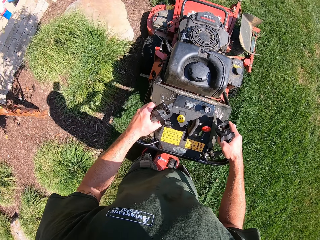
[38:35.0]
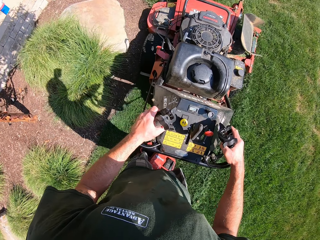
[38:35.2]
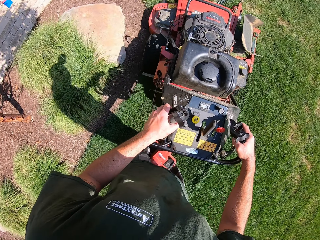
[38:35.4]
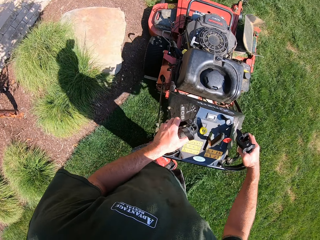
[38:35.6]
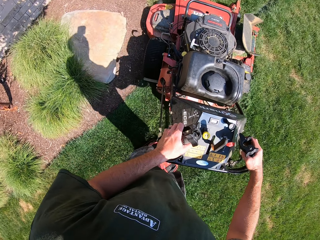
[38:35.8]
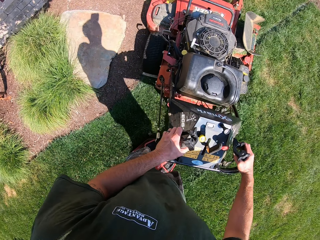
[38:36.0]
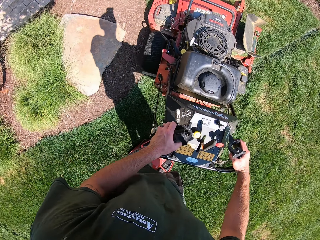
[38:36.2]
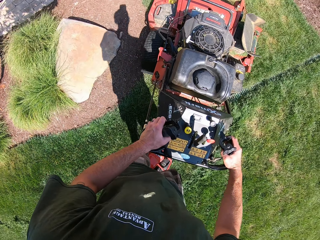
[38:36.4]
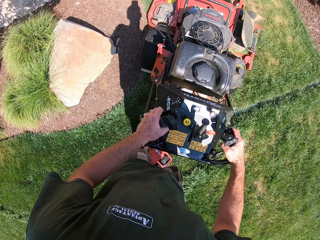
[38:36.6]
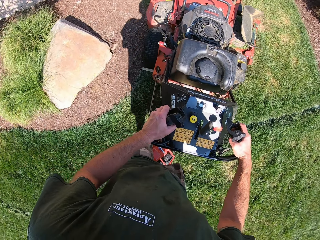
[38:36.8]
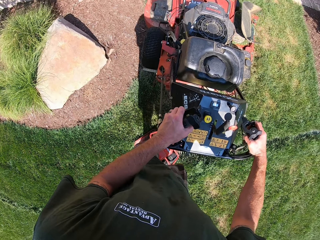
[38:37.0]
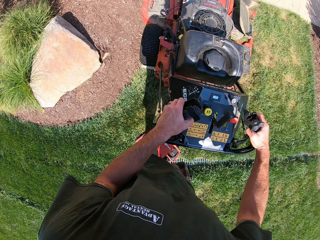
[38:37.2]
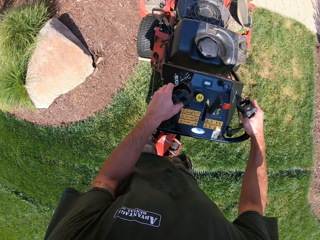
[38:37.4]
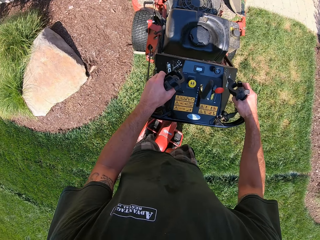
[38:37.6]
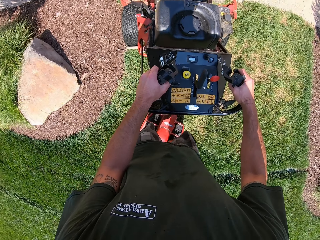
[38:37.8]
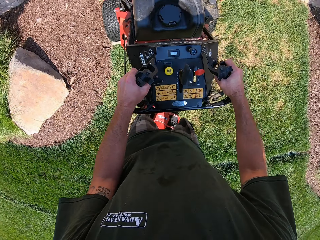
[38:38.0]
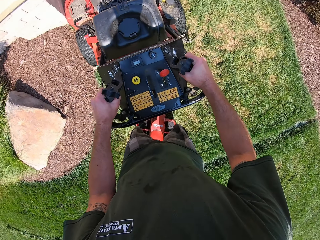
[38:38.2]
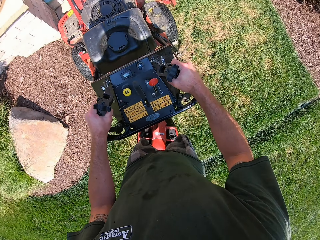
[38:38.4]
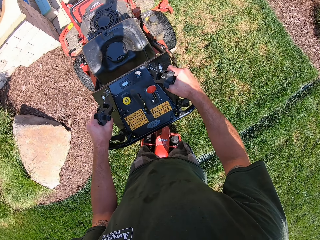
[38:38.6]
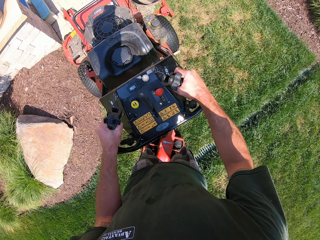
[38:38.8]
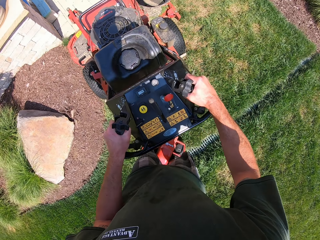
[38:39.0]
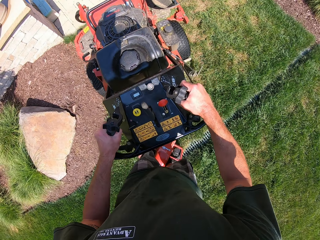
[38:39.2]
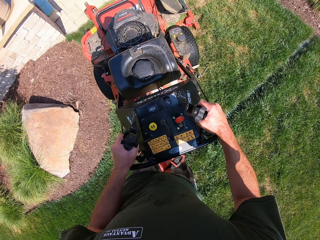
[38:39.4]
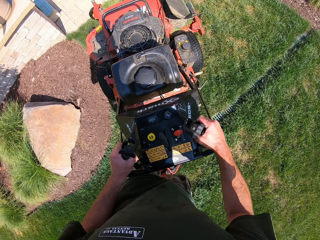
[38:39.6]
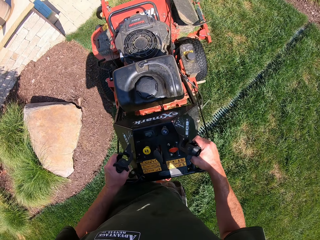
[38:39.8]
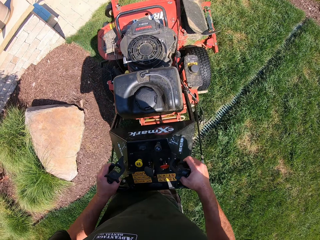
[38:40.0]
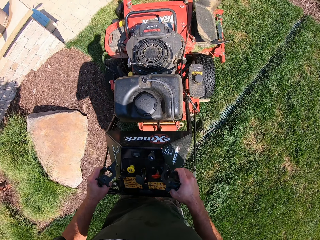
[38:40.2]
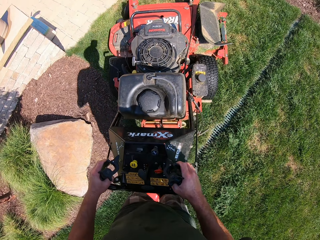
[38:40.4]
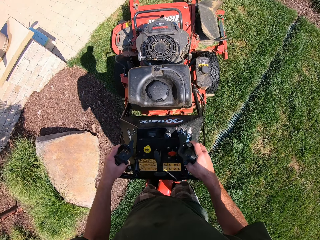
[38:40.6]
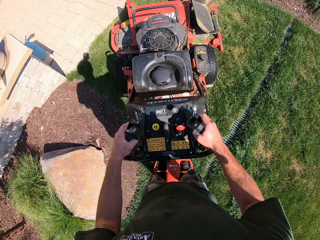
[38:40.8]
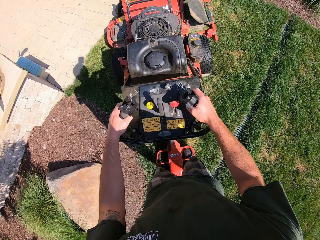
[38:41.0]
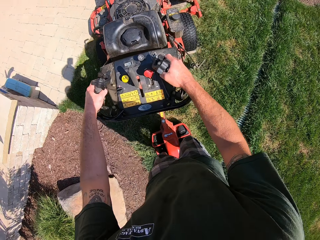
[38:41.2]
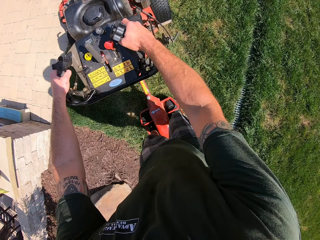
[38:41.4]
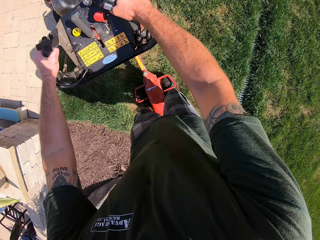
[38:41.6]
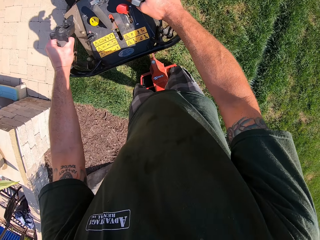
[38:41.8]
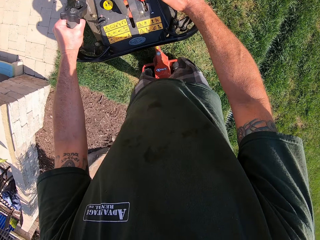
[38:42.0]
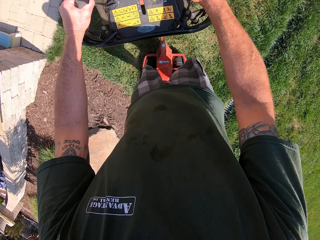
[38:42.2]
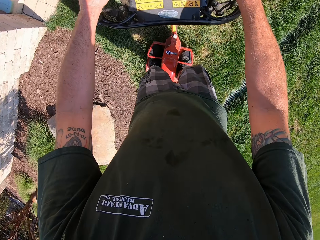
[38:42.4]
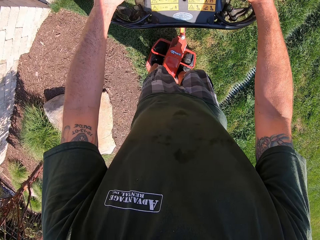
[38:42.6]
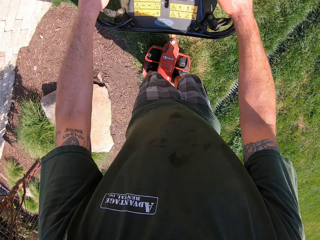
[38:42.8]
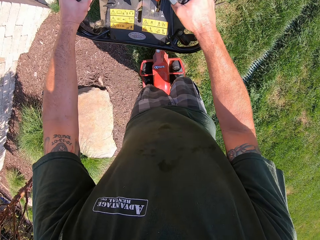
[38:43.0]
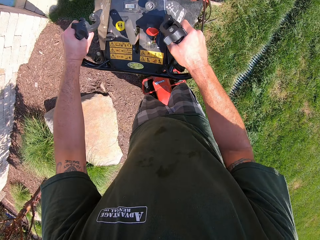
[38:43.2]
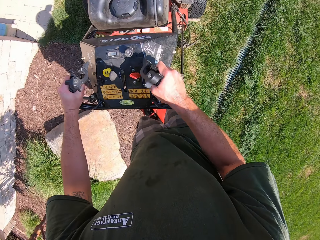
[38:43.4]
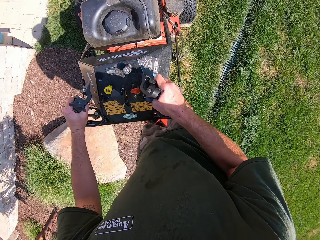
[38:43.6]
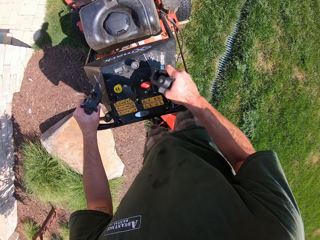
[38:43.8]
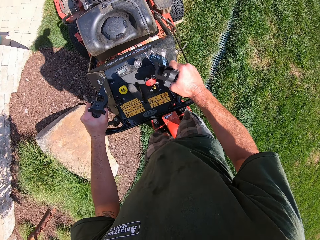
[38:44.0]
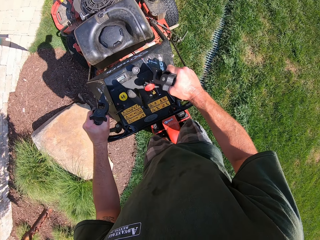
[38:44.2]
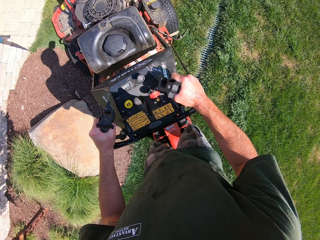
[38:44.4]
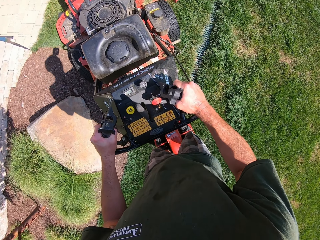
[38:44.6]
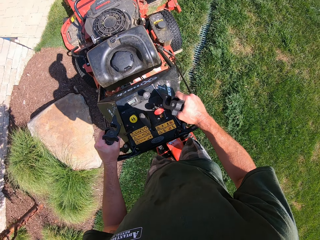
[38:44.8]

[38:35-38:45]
The camera wearer reverses the lawn mower a bit. They mow the lawn with the lawn mower. They reverse the lawn mower a bit.

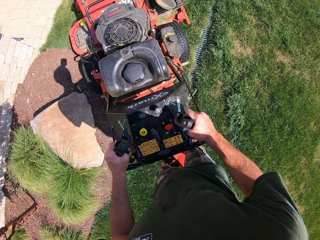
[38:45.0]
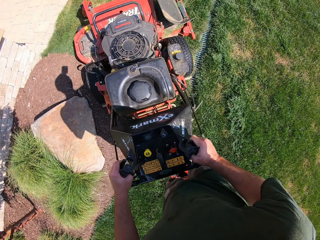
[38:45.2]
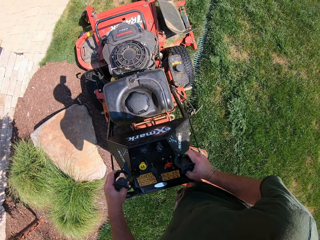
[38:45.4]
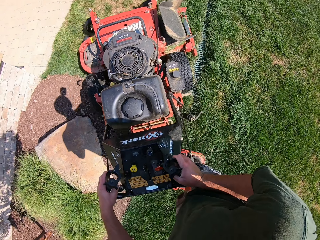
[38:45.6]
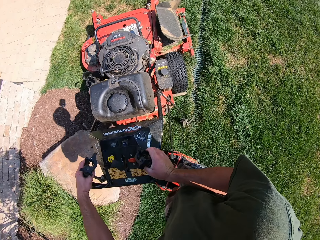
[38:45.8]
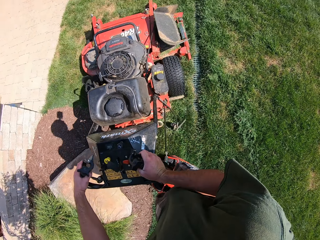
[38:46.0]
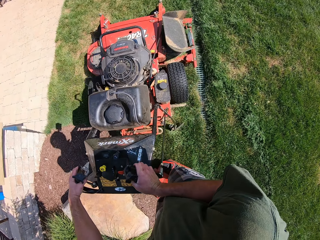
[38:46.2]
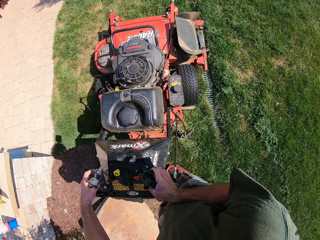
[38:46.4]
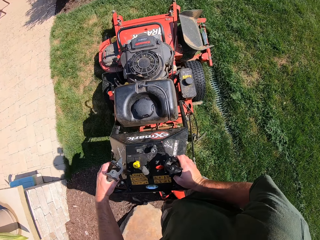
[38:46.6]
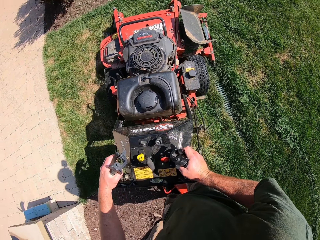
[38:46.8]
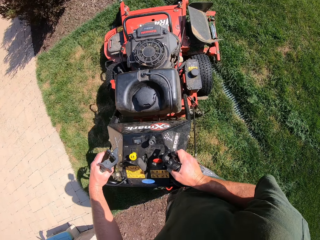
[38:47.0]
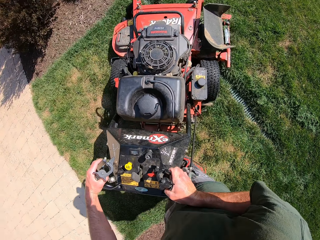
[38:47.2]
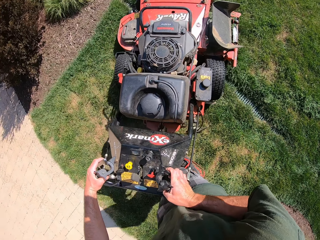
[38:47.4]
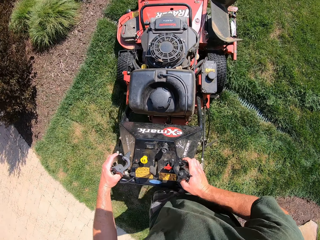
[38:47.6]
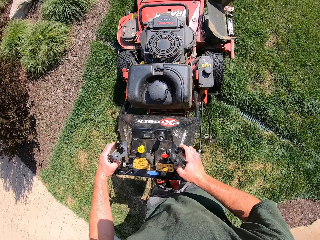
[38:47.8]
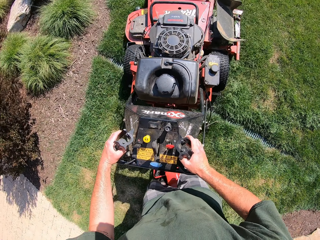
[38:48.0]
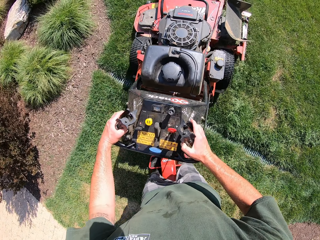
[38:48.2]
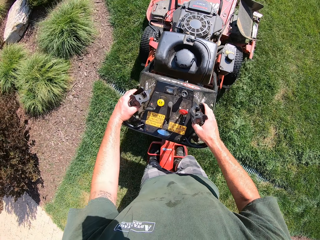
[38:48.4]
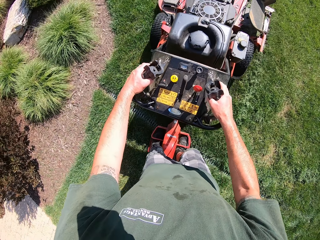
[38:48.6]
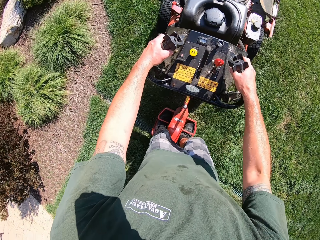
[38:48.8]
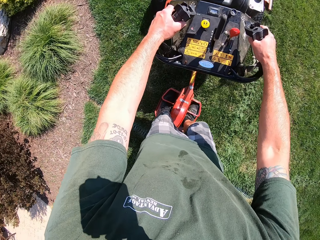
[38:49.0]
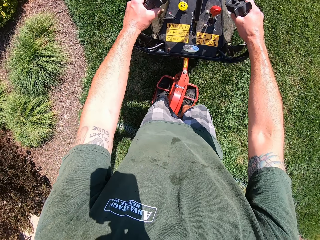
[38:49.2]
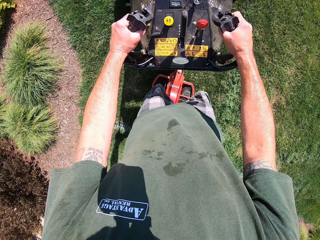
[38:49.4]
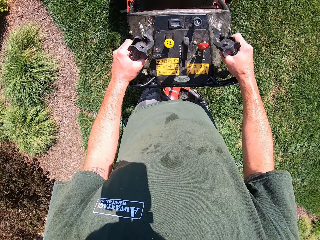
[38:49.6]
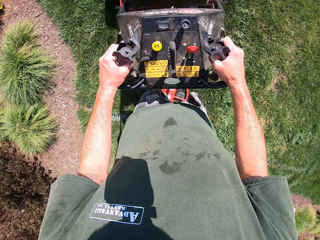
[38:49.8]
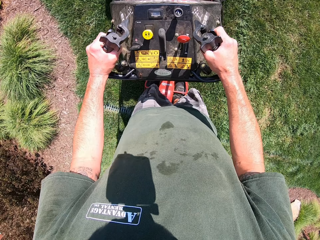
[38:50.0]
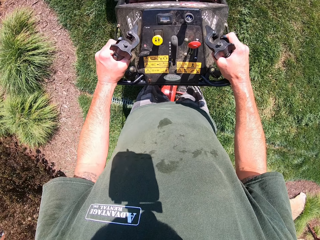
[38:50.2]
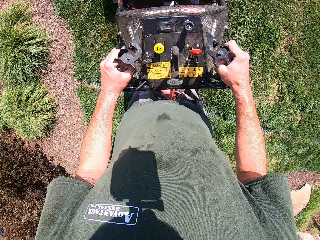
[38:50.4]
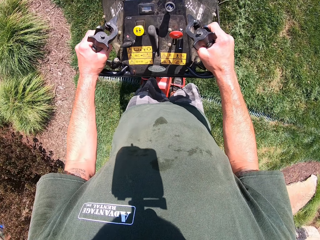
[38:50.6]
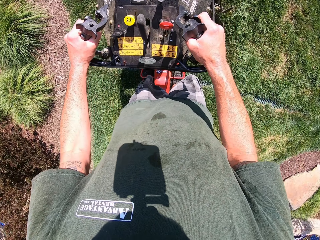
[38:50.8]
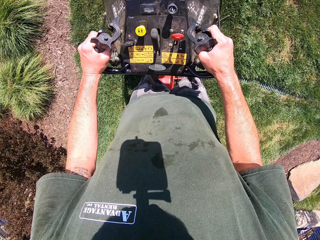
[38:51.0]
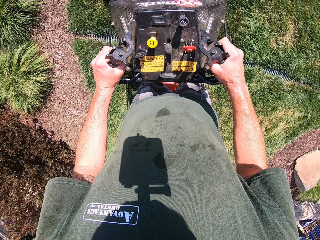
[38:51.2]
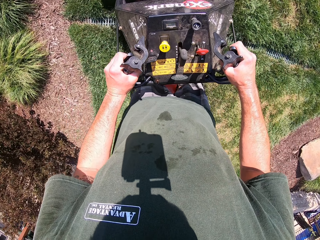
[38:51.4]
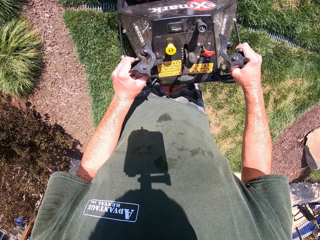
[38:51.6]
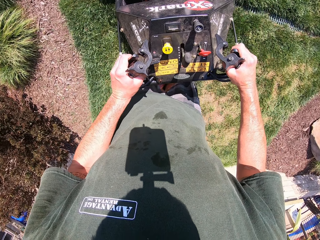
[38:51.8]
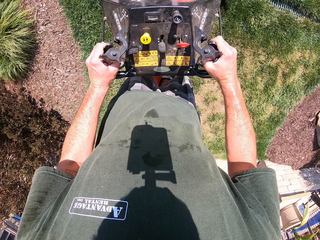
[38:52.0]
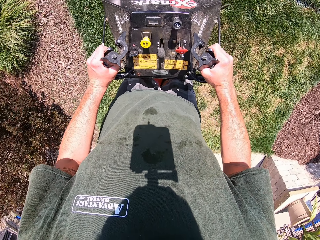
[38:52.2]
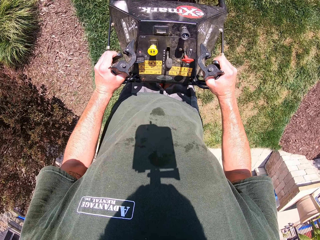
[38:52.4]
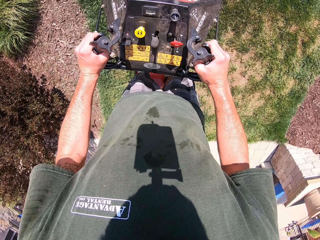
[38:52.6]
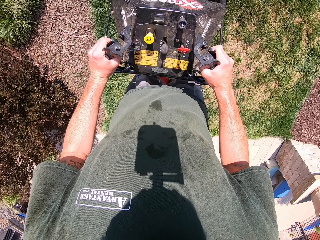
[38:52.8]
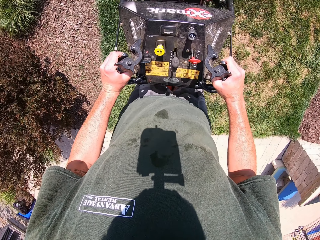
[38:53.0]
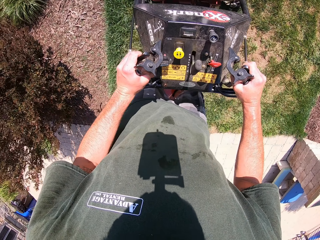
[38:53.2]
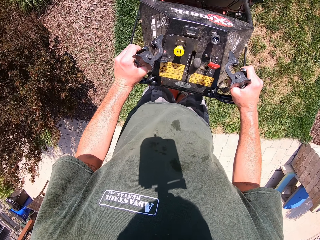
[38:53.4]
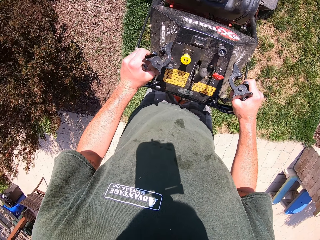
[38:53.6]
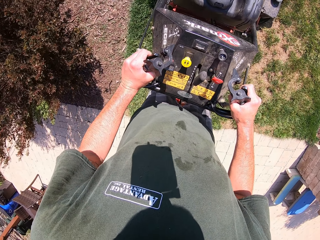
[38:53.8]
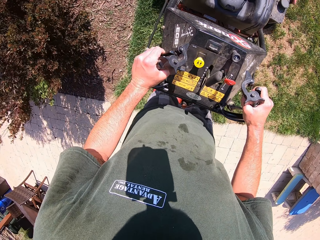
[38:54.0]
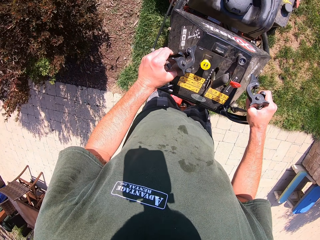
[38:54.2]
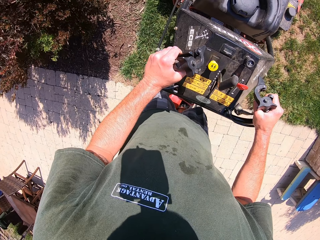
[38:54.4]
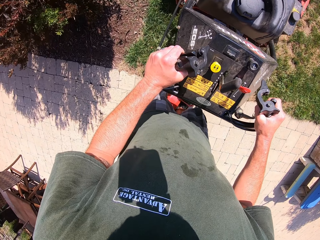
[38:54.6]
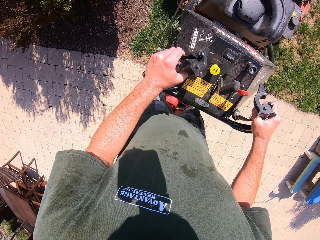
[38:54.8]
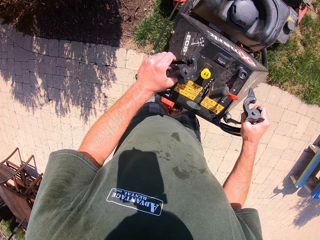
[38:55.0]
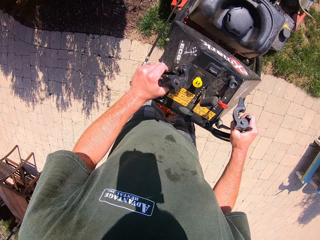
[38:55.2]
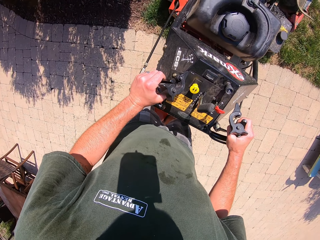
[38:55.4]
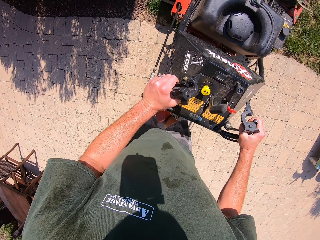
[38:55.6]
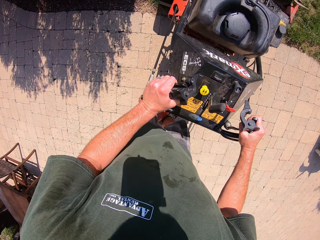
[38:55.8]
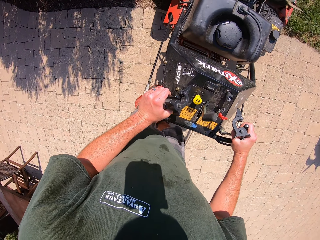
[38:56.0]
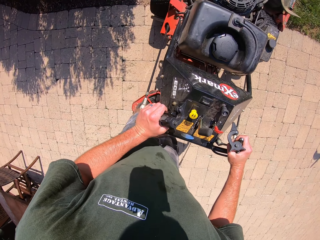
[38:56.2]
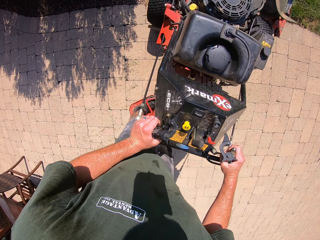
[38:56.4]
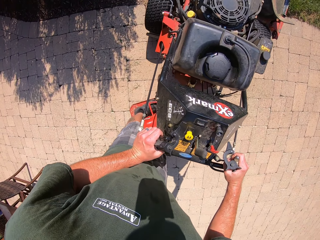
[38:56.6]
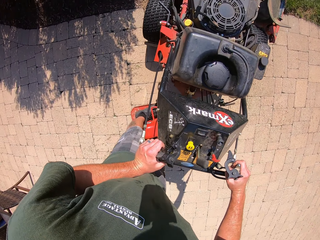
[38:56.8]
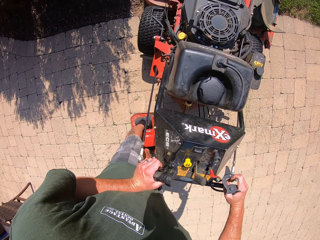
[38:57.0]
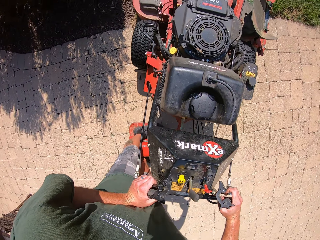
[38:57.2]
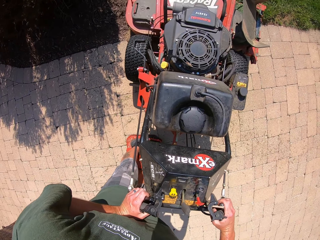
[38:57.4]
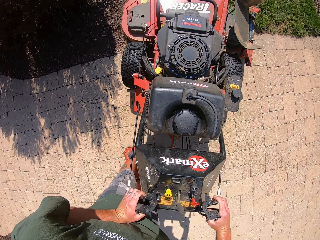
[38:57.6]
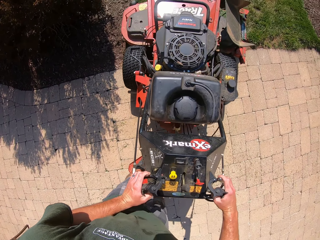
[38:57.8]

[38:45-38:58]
The camera wearer mows the lawn with the lawn mower. They turn the lawn mower. They reverse the lawn mower.
